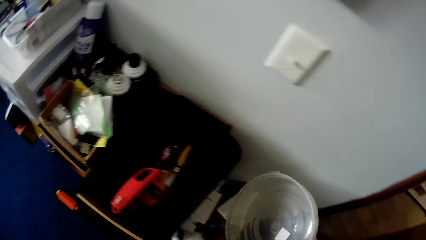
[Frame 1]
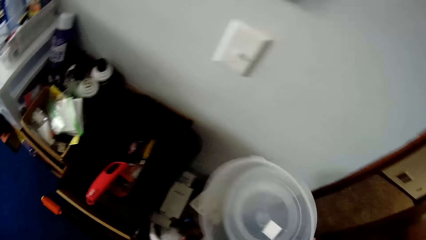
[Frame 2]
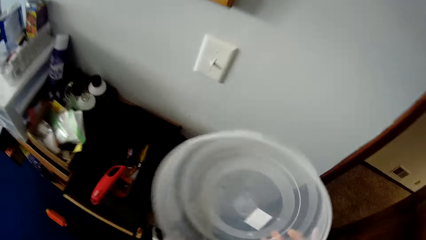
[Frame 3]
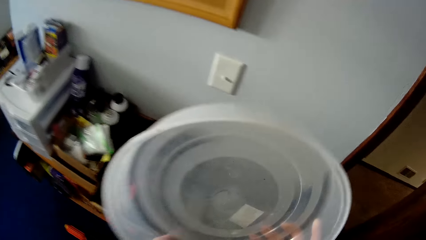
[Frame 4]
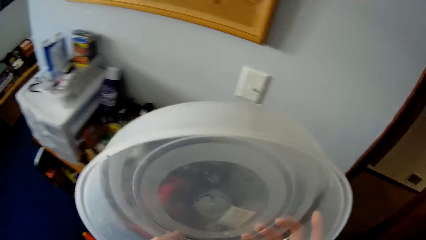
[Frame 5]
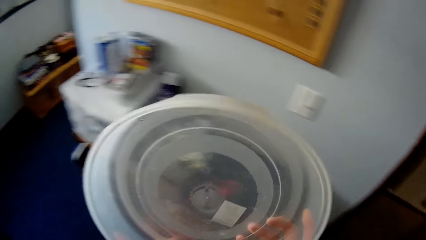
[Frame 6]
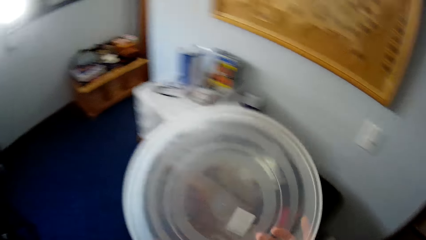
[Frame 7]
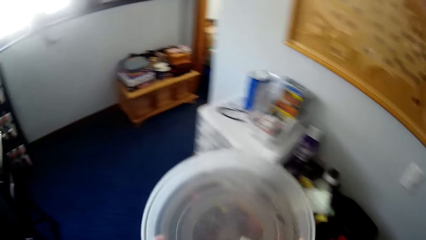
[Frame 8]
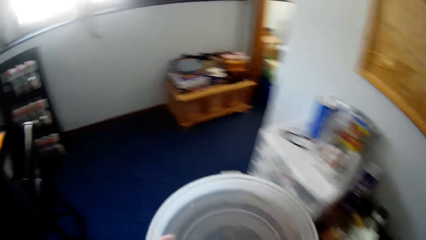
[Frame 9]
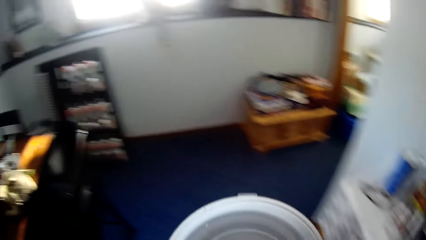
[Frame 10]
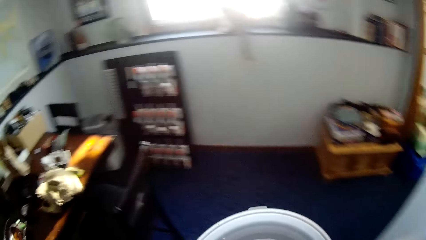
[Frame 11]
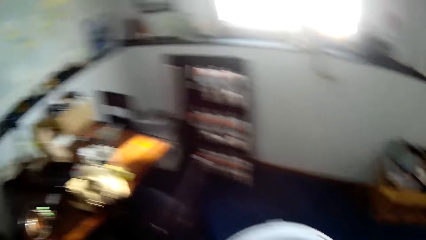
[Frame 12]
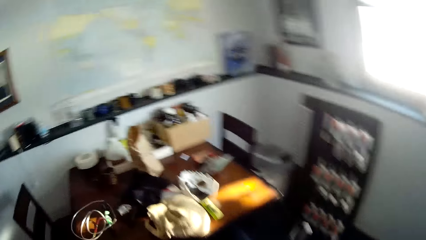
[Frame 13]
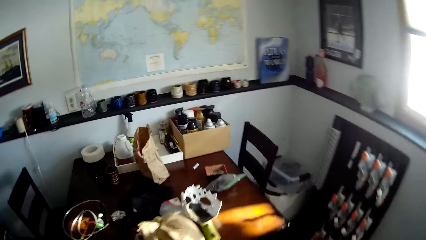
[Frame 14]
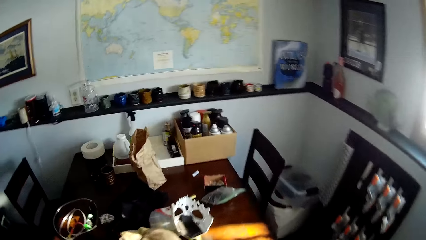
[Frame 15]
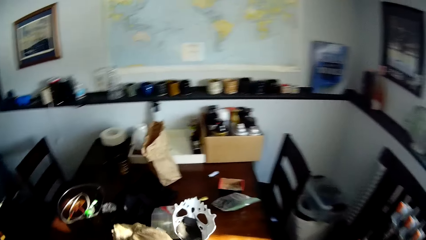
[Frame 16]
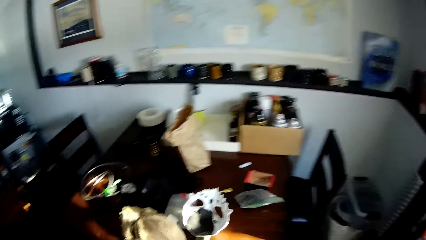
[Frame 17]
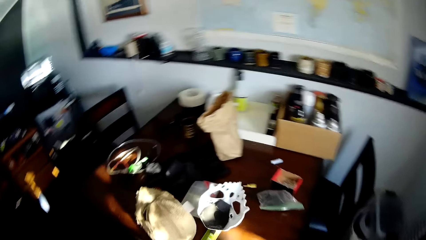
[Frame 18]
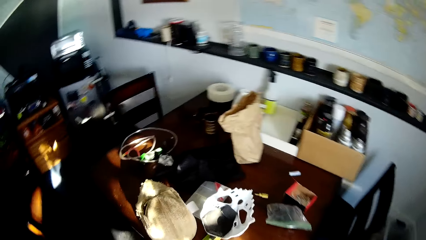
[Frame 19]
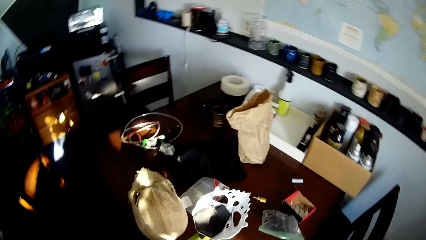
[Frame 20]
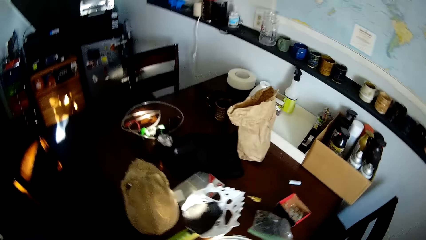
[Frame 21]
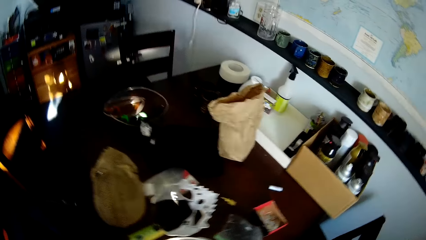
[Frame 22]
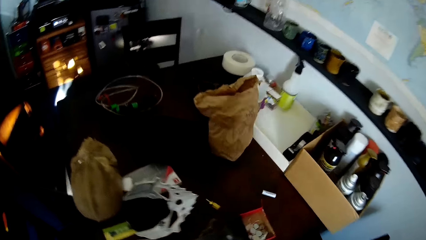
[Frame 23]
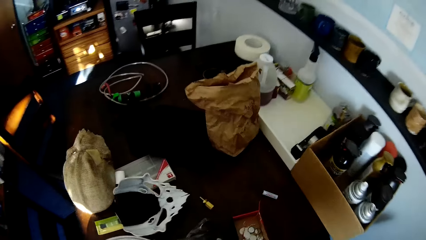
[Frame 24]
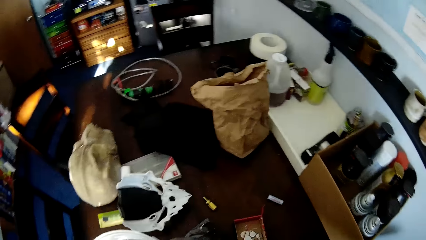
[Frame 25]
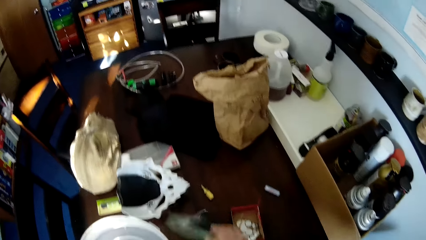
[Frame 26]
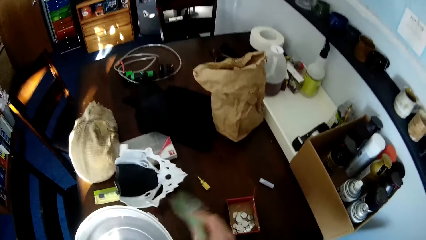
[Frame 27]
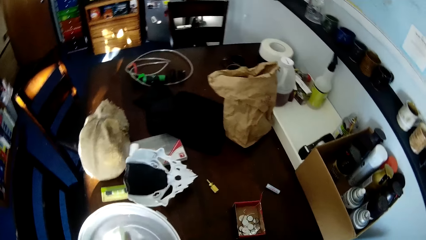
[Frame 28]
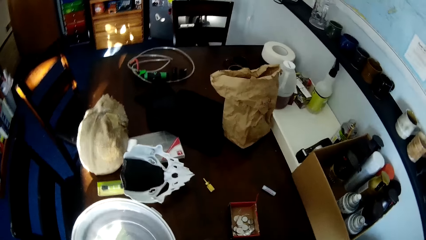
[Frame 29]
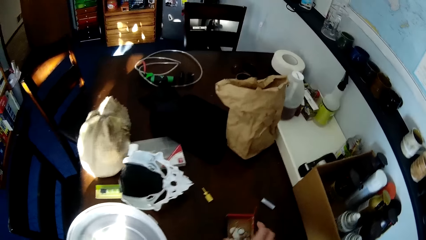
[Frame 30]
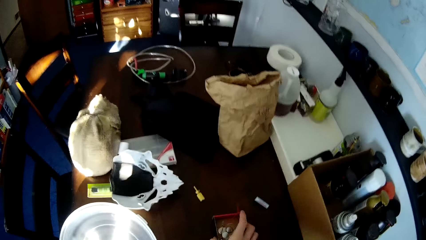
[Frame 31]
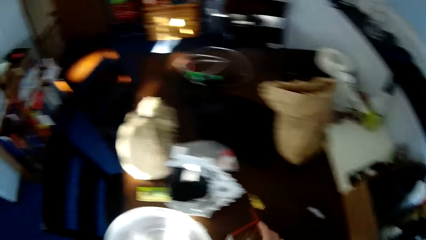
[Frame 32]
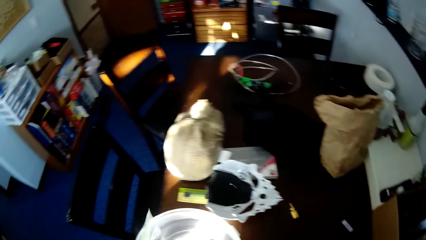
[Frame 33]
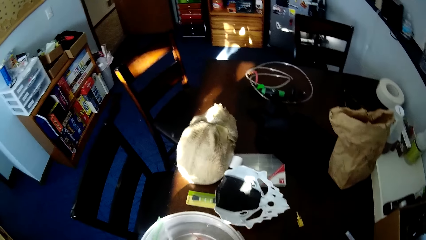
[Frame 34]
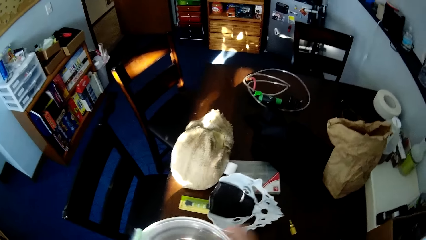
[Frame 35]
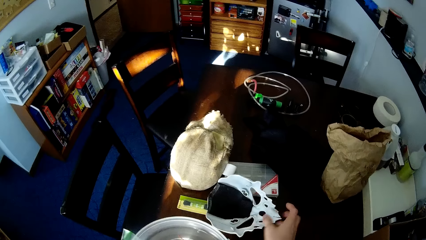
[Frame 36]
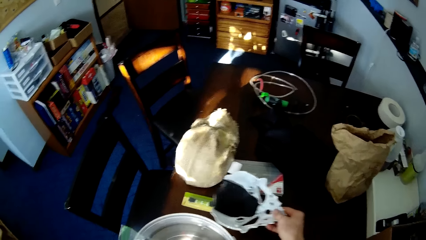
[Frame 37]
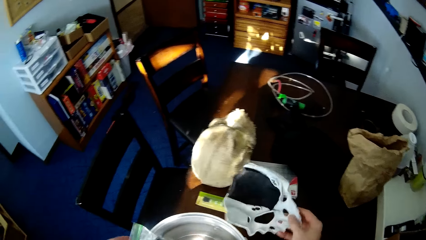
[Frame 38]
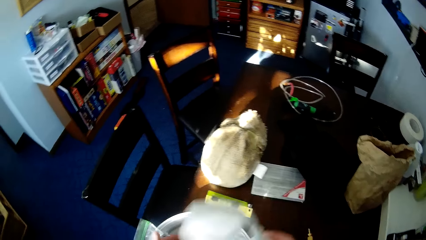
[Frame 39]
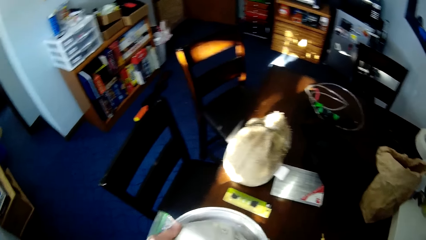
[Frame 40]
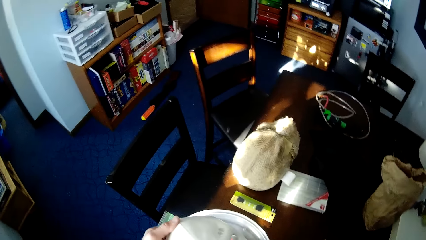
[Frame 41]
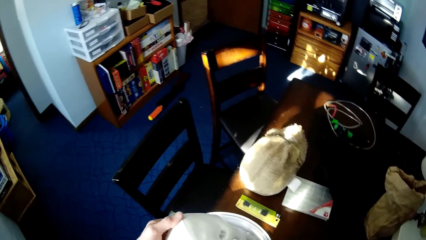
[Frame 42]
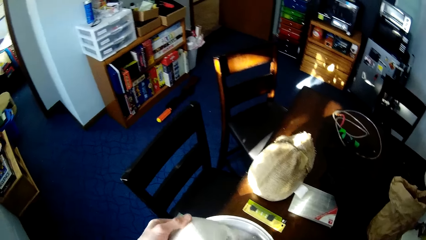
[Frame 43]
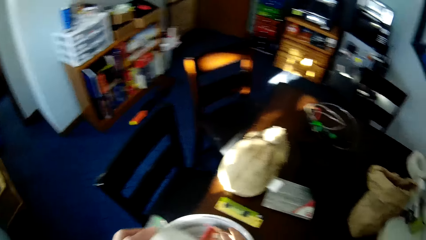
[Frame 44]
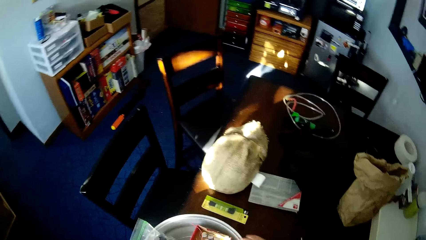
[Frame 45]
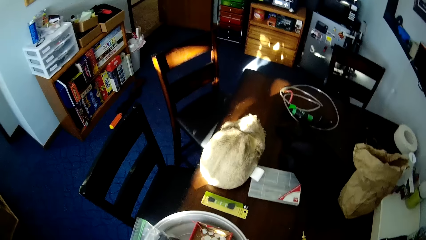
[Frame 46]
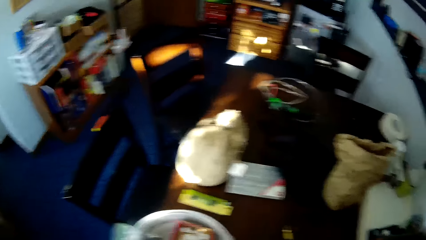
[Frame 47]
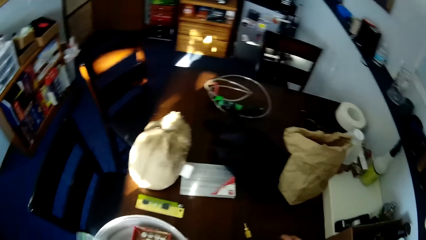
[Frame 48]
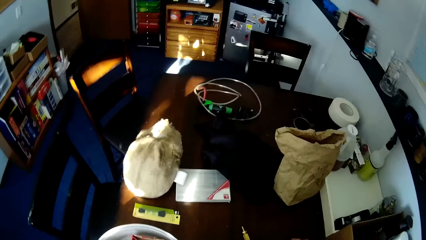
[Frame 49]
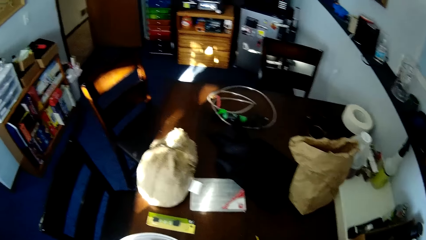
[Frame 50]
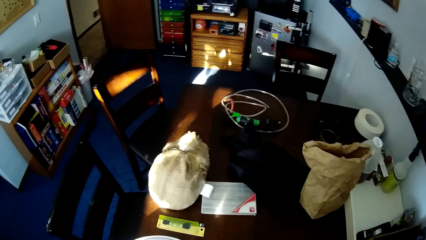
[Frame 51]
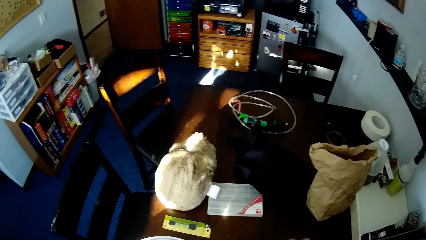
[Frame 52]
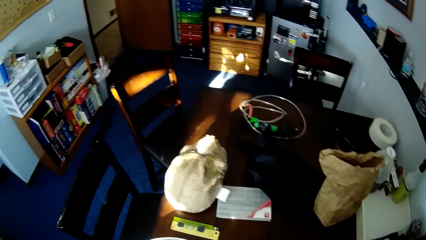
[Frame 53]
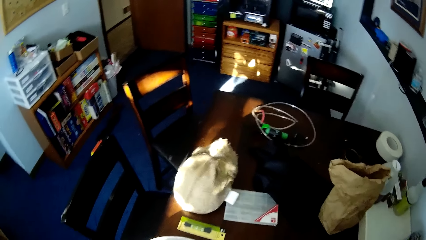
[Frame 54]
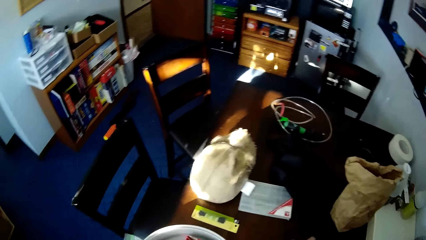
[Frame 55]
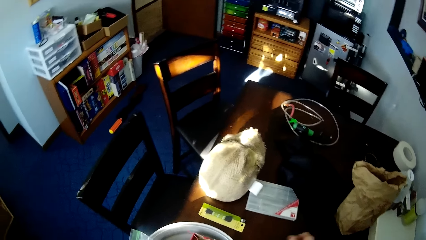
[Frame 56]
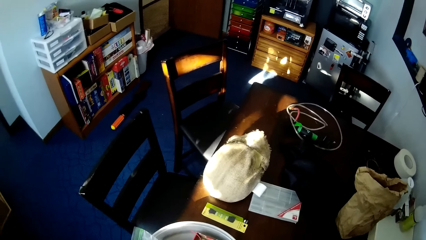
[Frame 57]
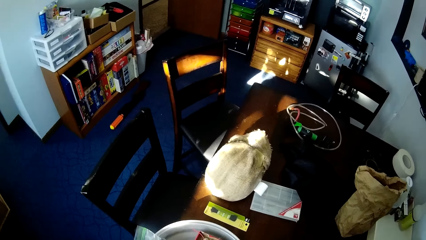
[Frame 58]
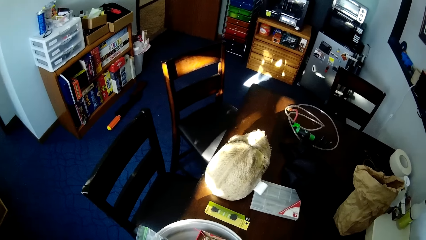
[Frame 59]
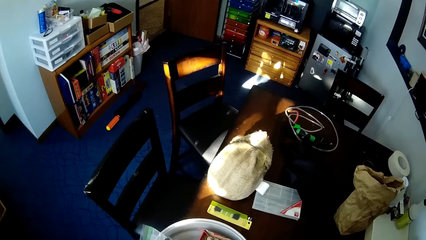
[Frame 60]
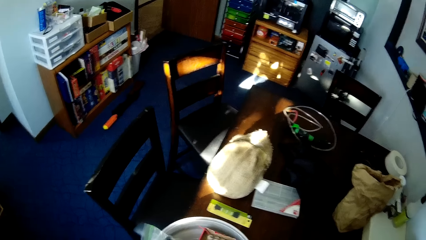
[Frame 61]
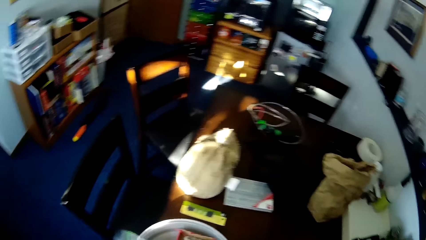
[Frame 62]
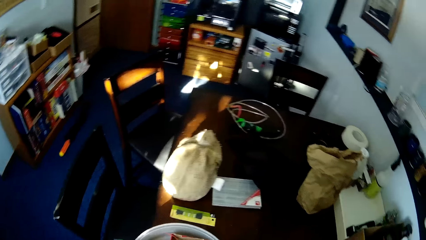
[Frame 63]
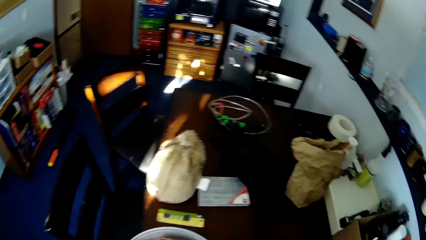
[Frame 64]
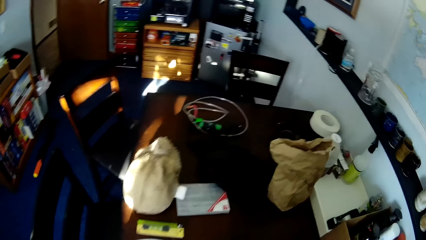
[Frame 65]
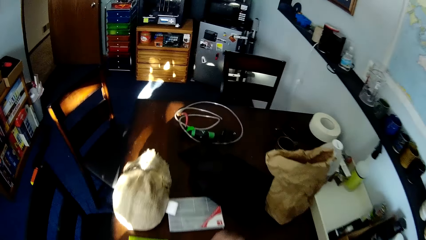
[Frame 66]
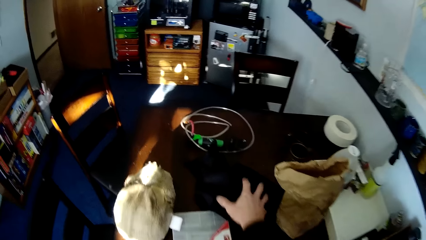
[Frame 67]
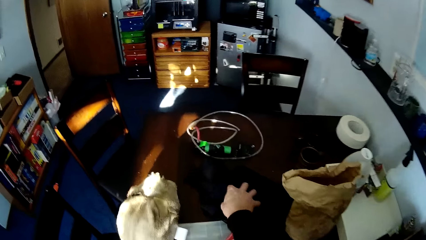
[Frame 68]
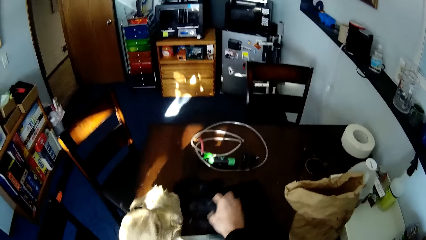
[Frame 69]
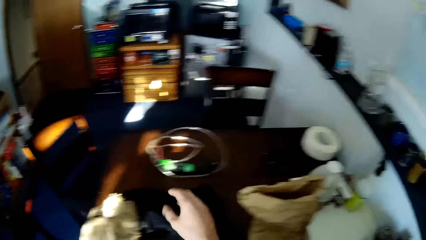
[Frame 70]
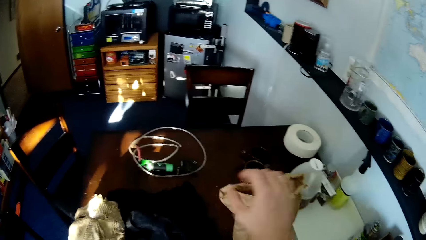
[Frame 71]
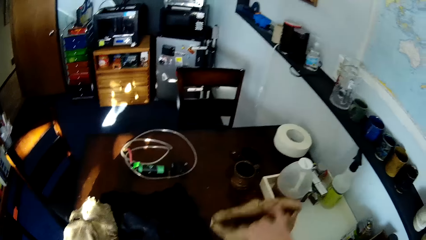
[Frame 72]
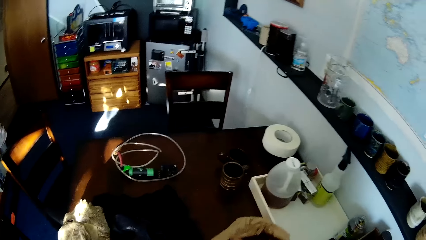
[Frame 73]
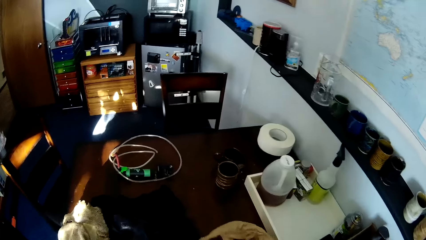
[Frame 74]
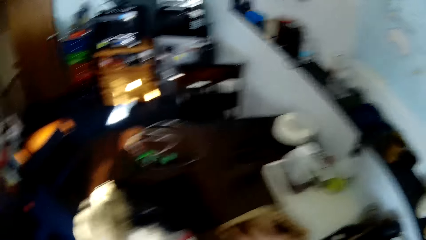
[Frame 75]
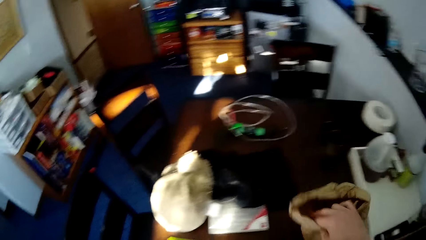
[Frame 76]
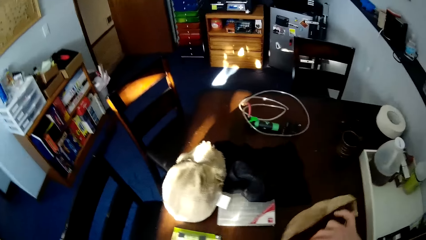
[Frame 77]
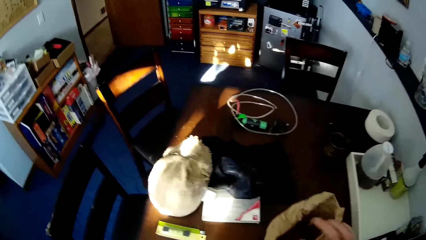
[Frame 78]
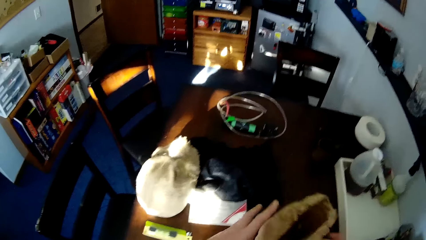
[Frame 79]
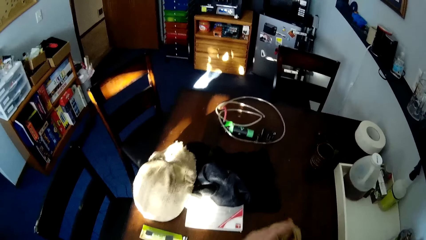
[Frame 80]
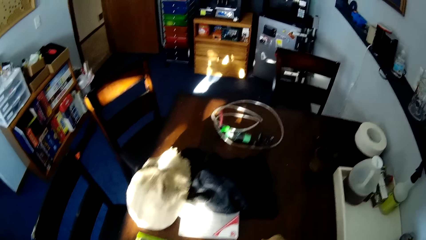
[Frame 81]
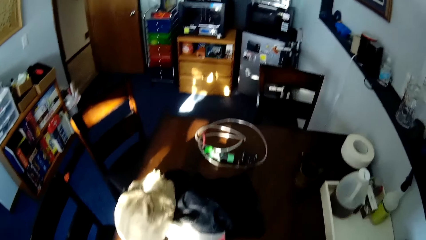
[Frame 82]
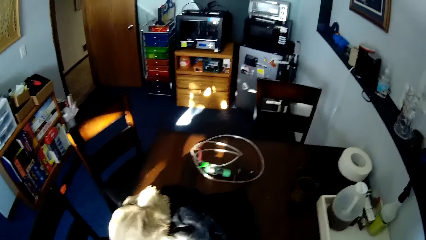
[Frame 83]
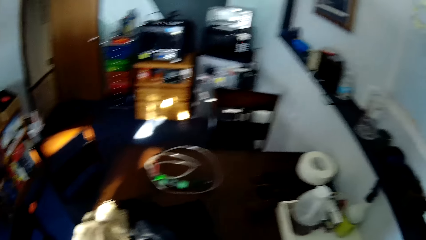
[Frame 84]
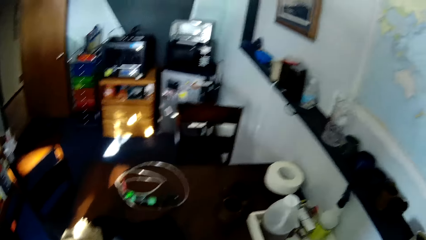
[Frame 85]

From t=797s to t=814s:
The camera wearer picks up the bucket. They walk around the house. They move the plastic bag from the table into the white plastic lid. They pick the paper on the table. They pick something. They move the mask from the table into the white plastic lid. They pick up something. They put something on the bucket. They pick the piece of cloth. They squeeze the envelope with both hands. They look at the paper.
